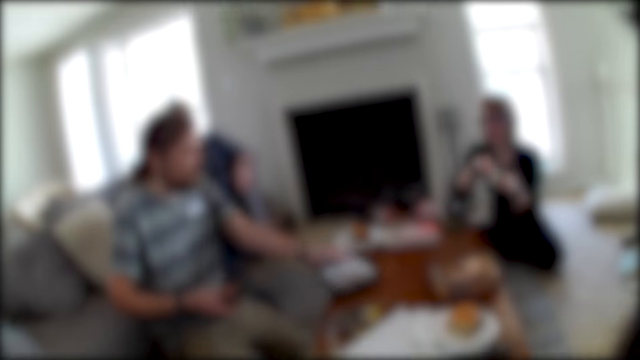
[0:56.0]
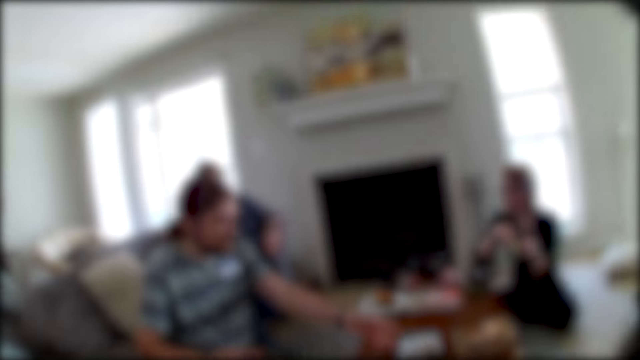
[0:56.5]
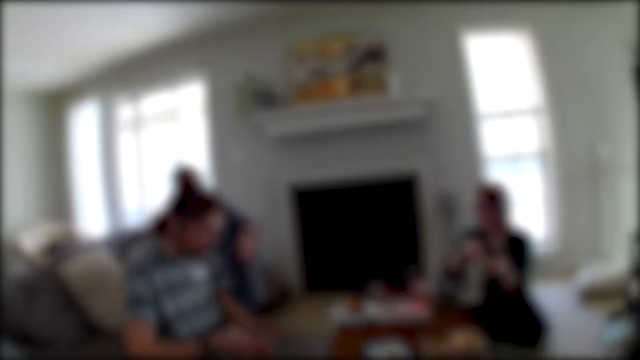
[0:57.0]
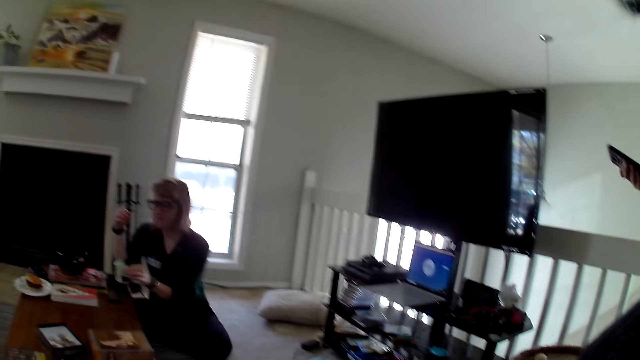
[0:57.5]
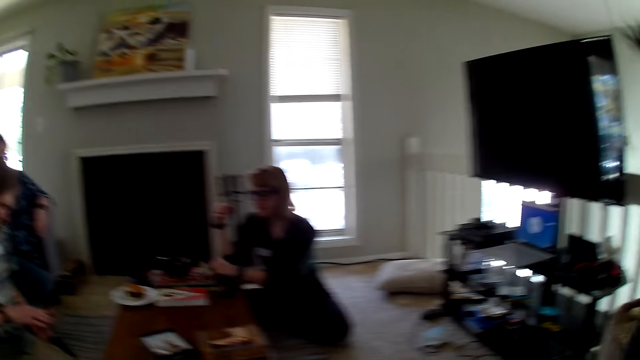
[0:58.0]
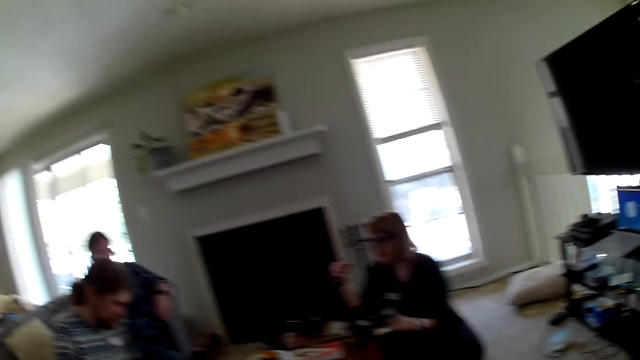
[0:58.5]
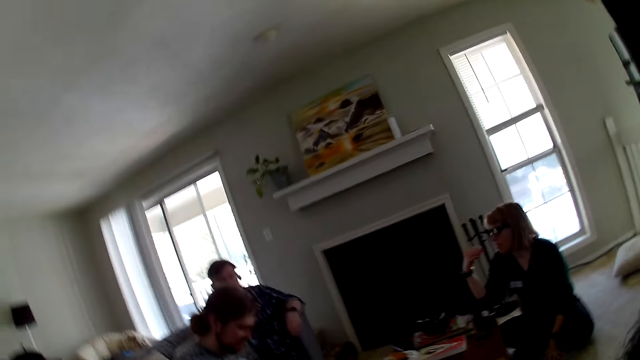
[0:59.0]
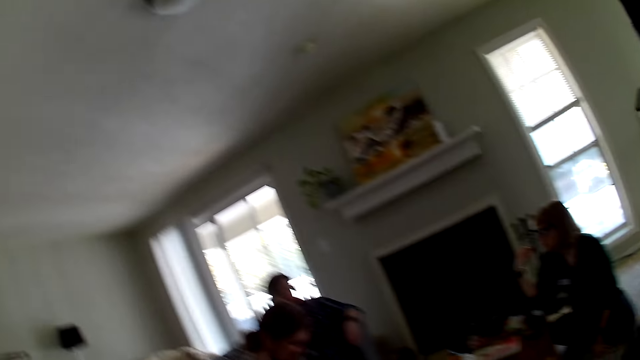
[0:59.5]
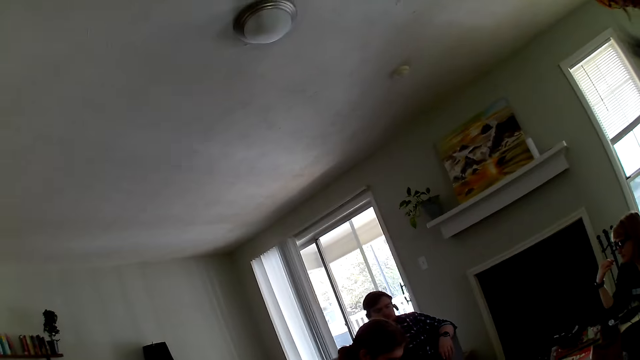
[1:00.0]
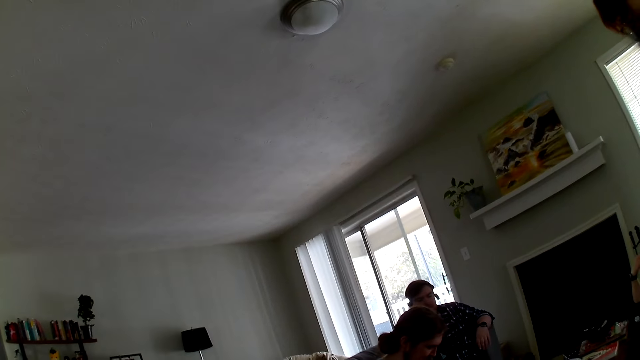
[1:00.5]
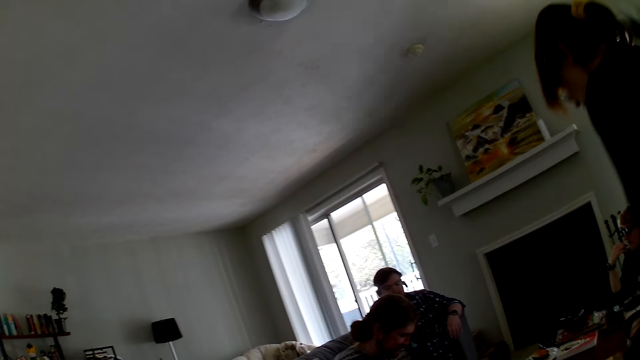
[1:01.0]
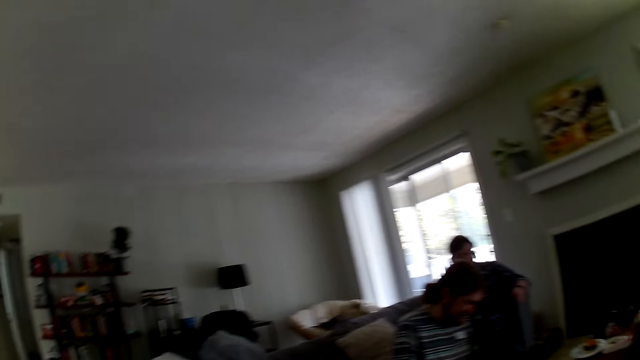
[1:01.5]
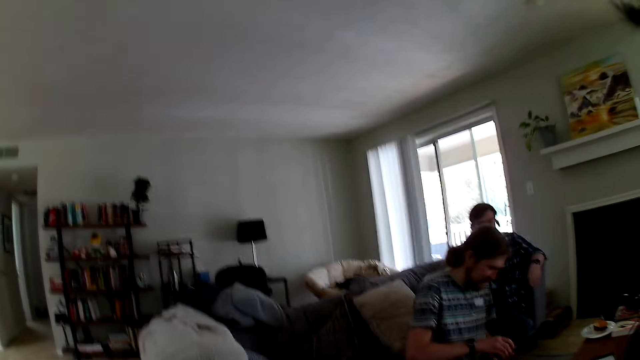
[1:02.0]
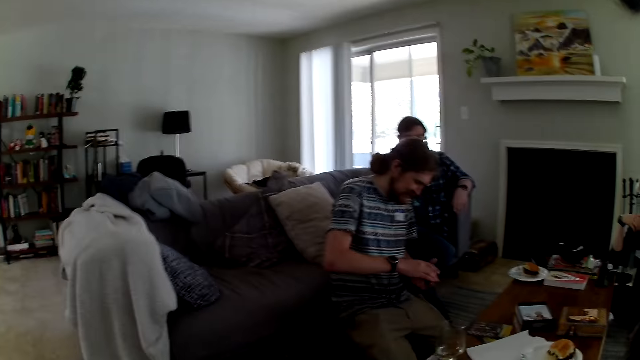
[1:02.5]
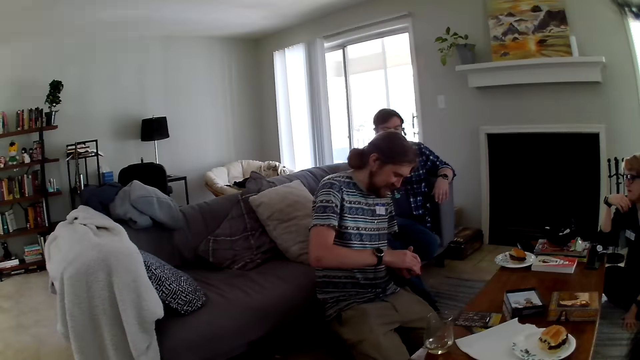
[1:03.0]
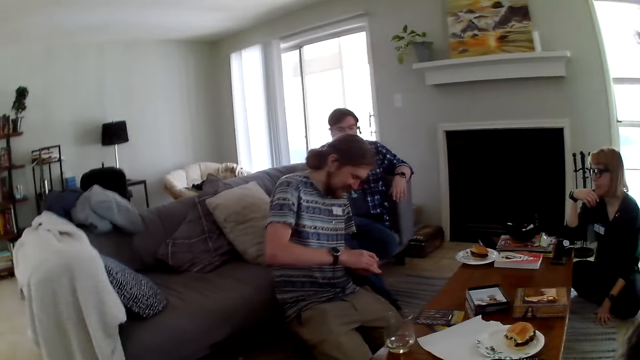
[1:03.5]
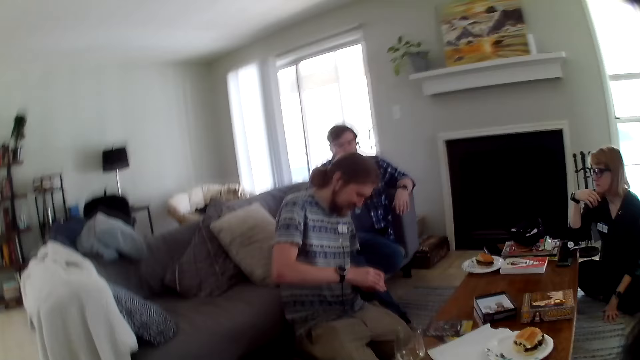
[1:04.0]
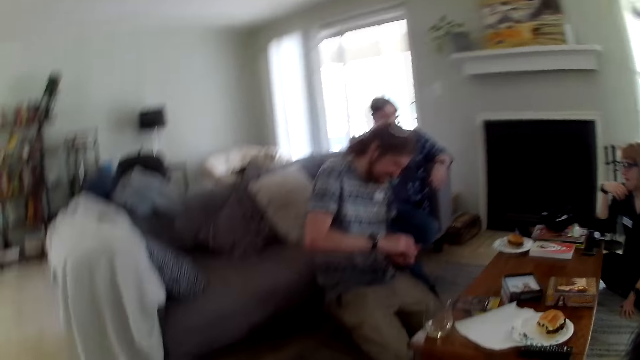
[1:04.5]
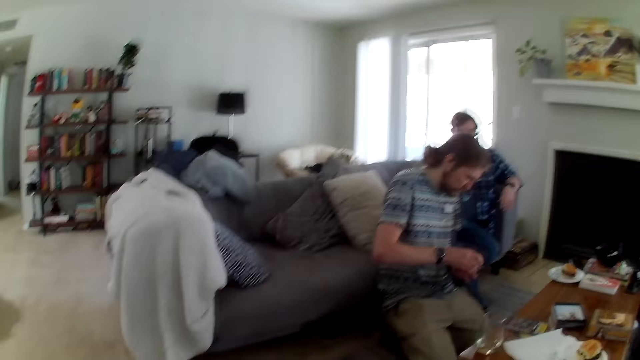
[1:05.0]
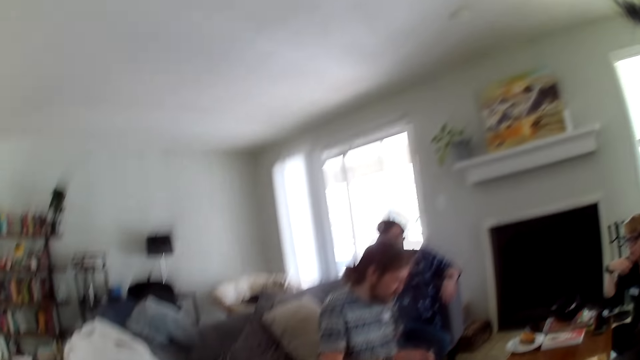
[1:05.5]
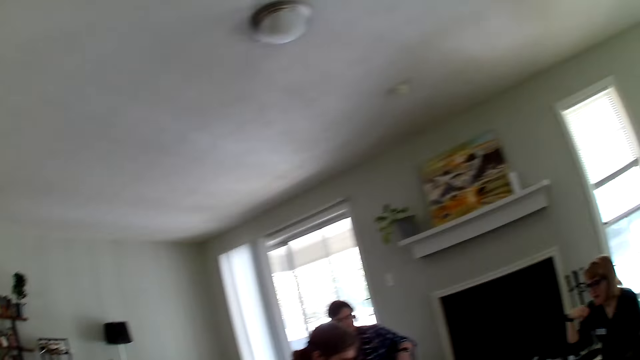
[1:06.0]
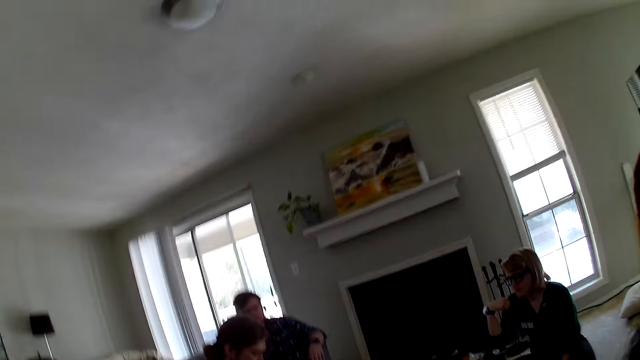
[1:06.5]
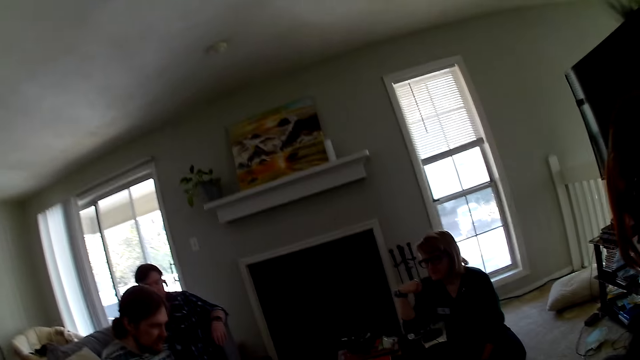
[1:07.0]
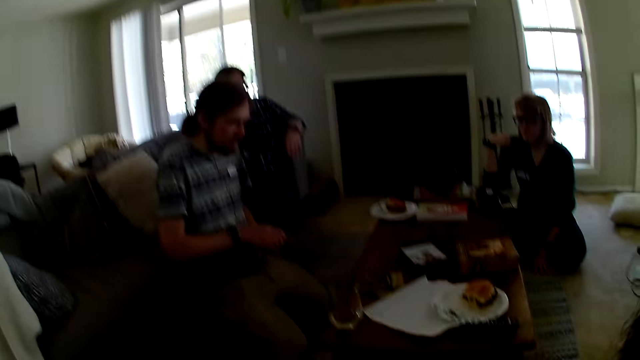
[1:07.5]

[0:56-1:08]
A man places a box of cards on the table. The camera wearer looks around the house.

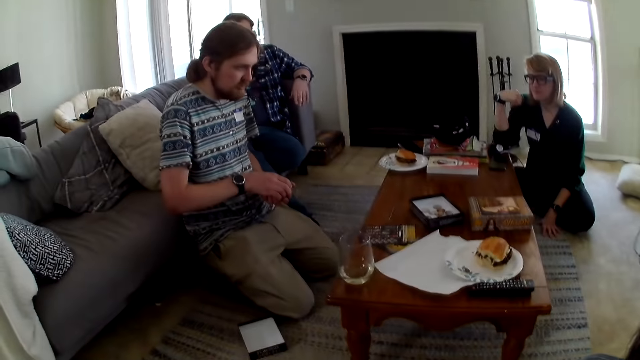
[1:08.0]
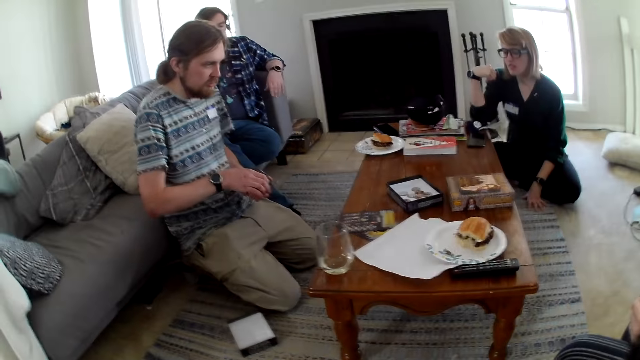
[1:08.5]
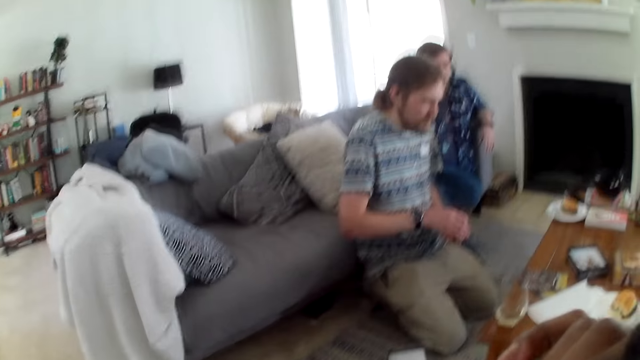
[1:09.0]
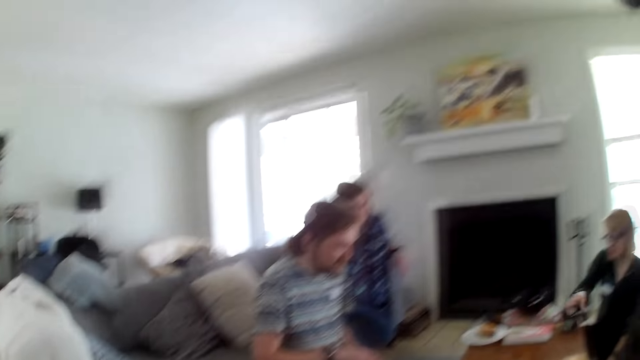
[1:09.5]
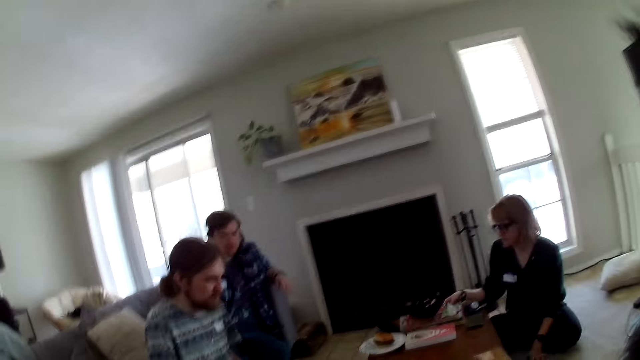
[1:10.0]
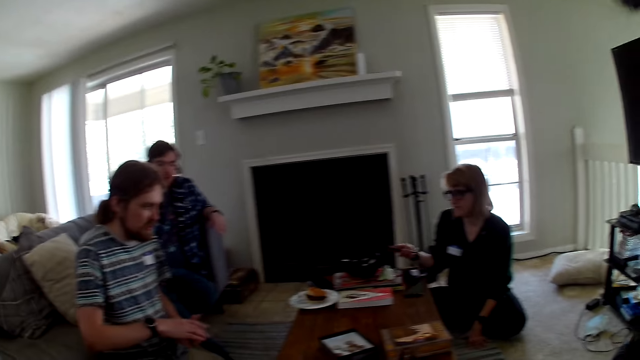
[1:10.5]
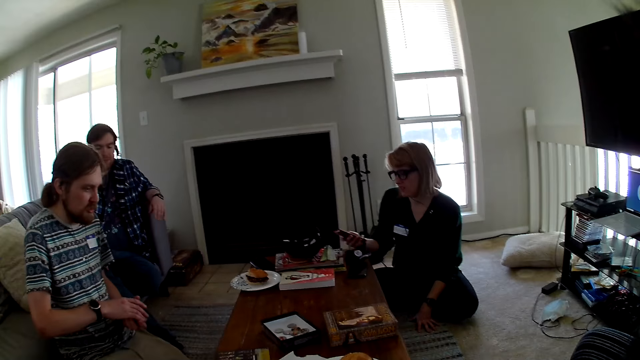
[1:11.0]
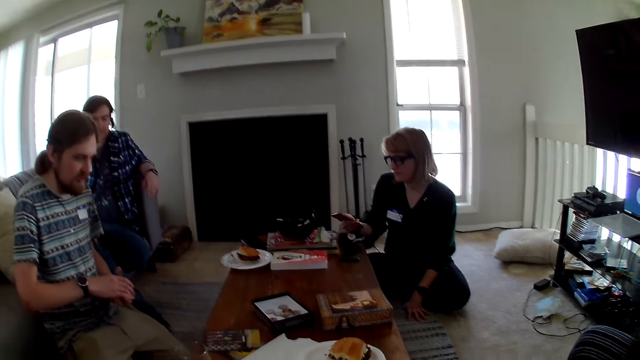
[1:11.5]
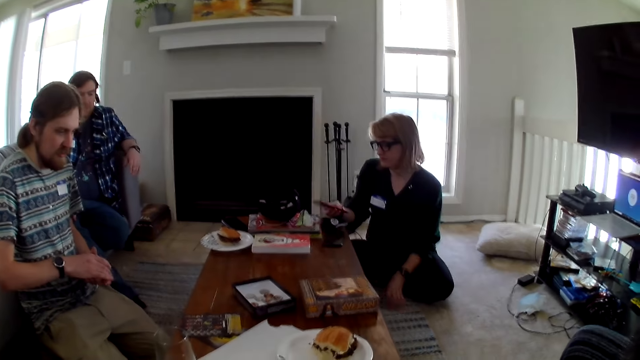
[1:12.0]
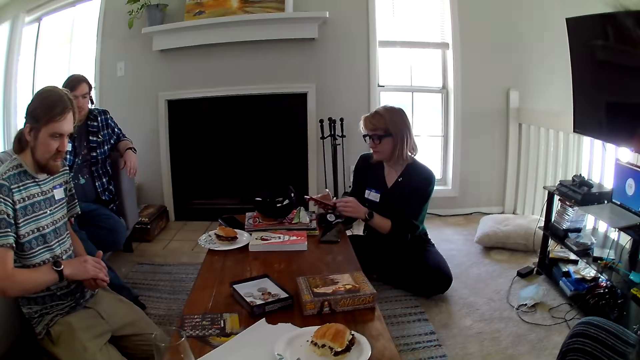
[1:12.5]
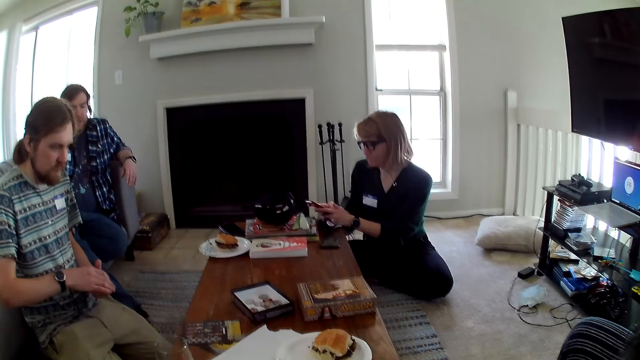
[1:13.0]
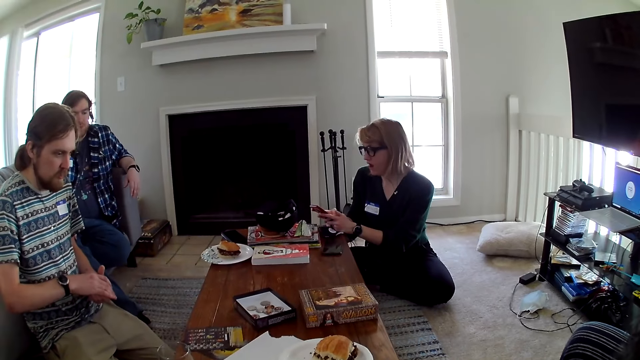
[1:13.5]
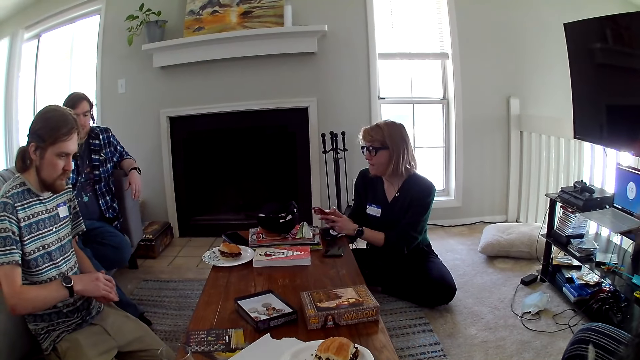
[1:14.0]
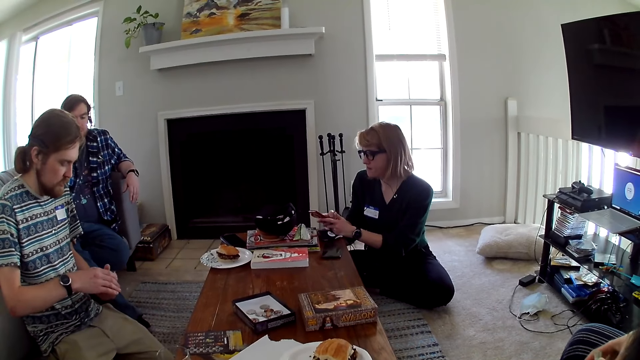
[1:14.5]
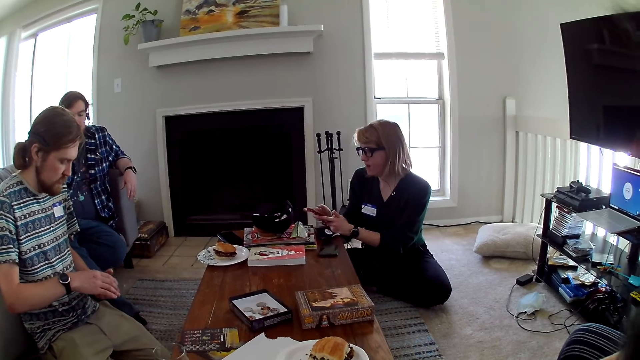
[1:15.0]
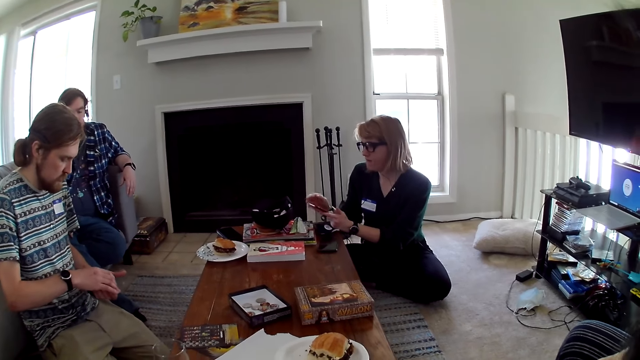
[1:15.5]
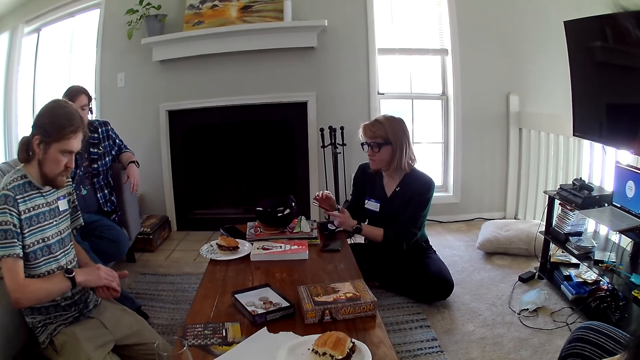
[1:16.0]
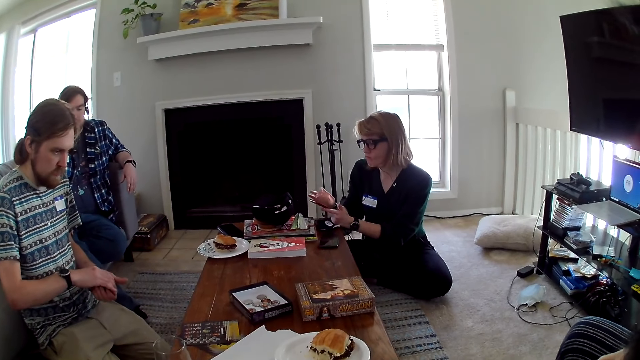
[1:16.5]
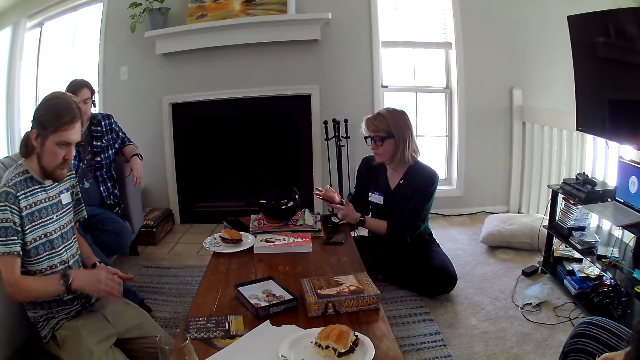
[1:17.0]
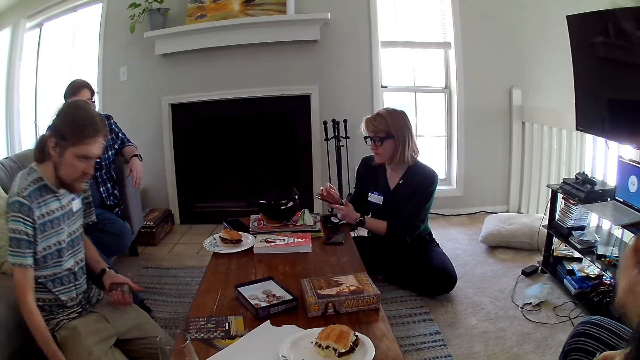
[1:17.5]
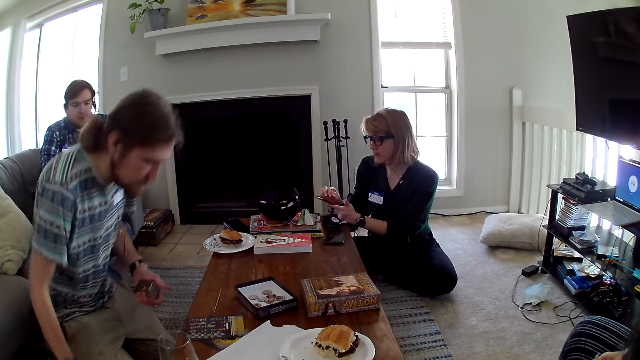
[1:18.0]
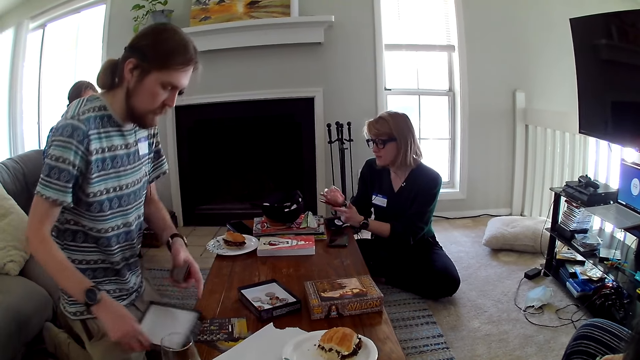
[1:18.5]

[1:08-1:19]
A woman picks up the phone from the table and operates the phone.
